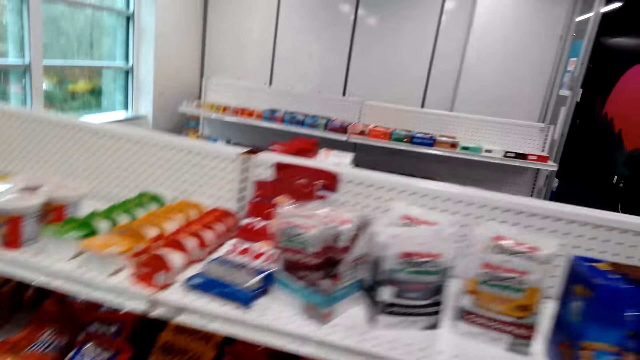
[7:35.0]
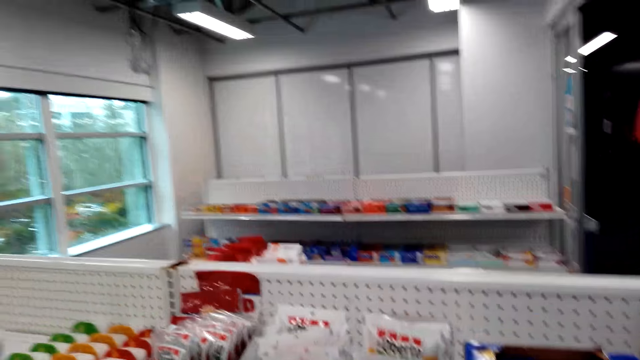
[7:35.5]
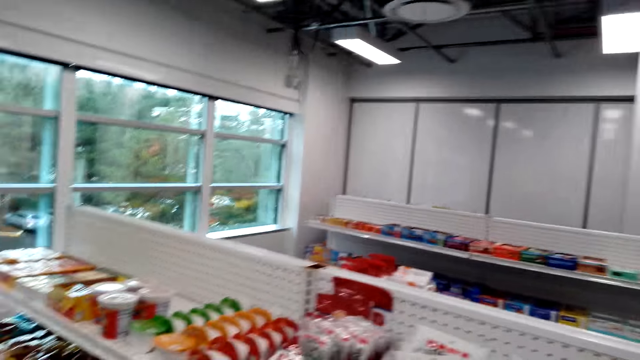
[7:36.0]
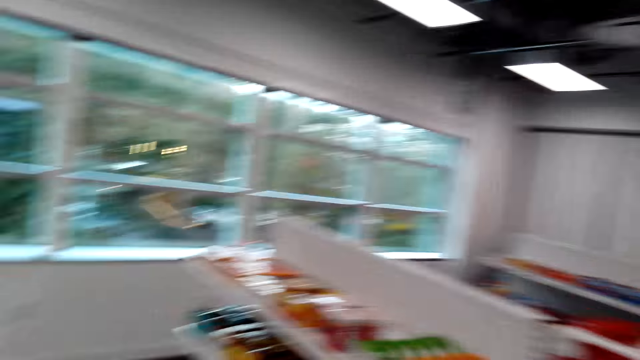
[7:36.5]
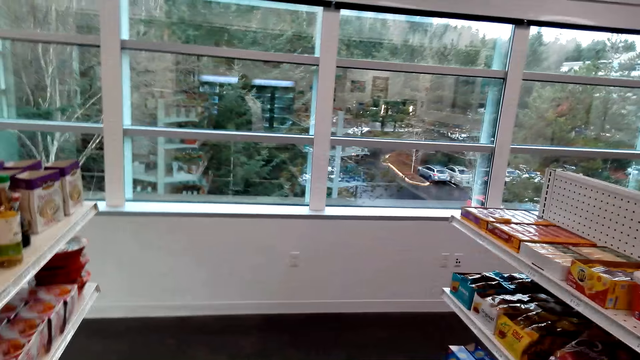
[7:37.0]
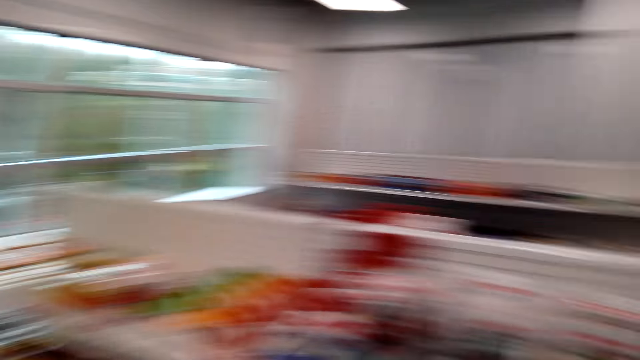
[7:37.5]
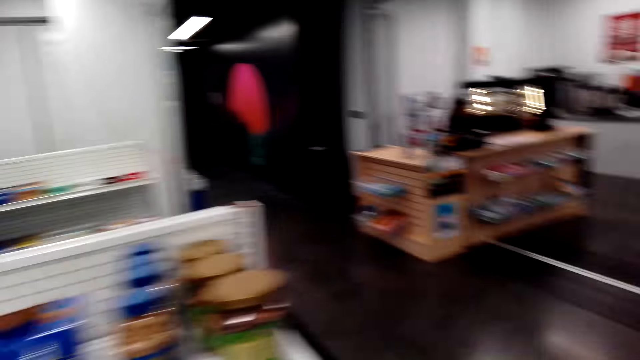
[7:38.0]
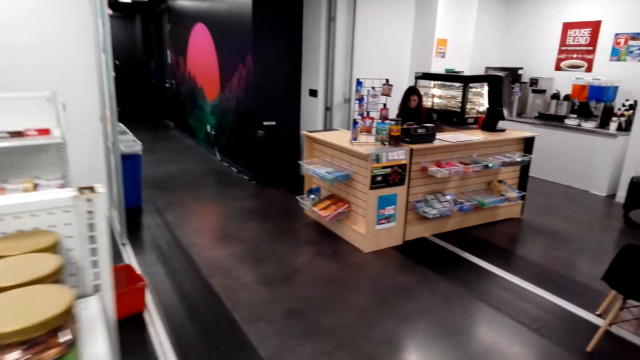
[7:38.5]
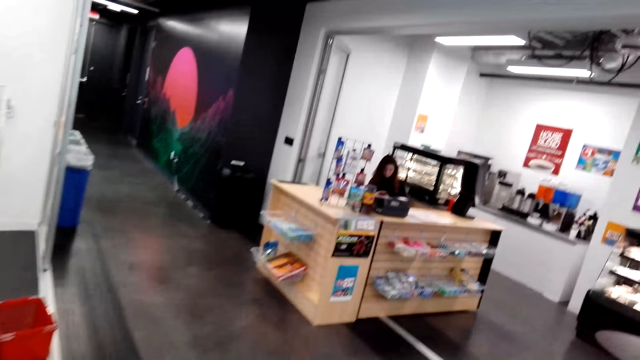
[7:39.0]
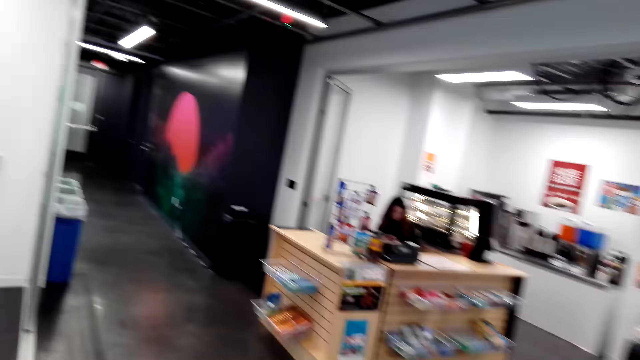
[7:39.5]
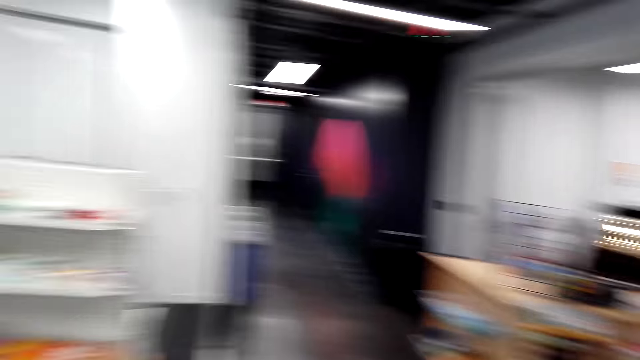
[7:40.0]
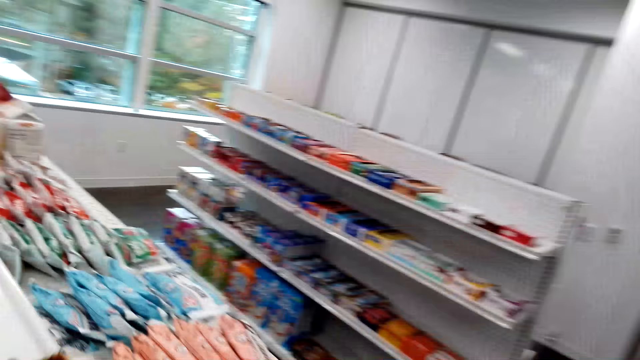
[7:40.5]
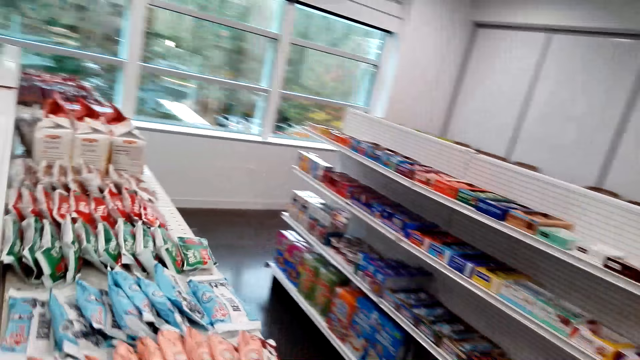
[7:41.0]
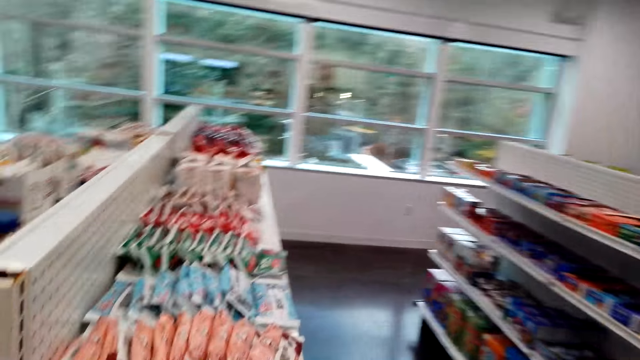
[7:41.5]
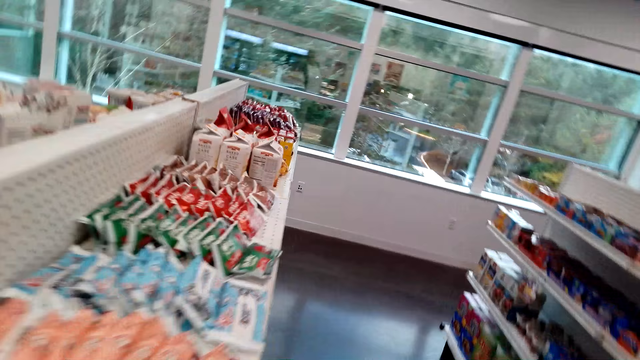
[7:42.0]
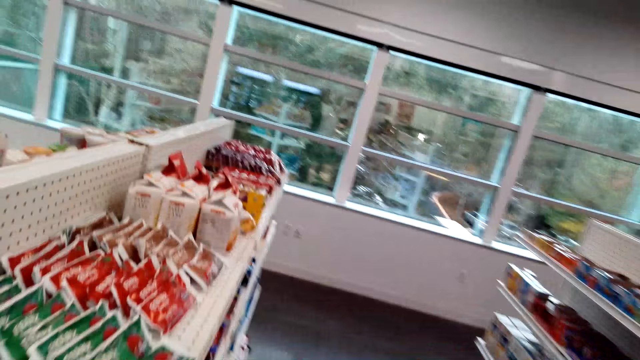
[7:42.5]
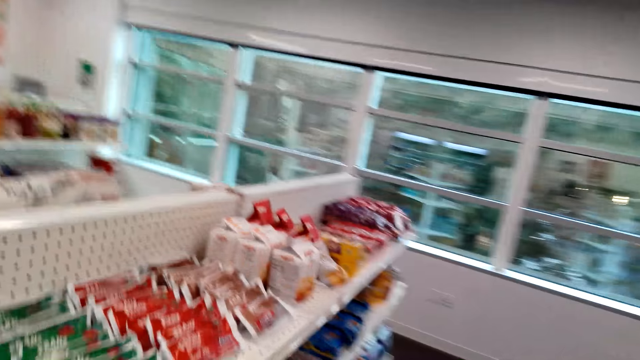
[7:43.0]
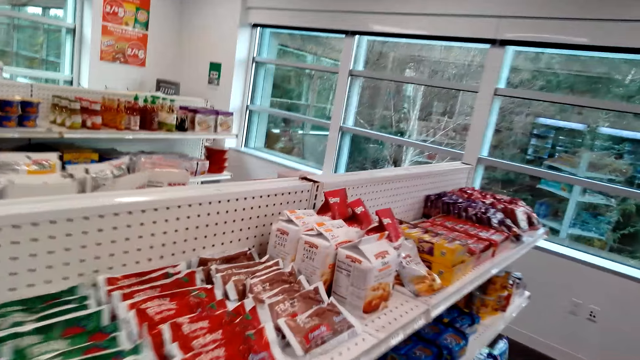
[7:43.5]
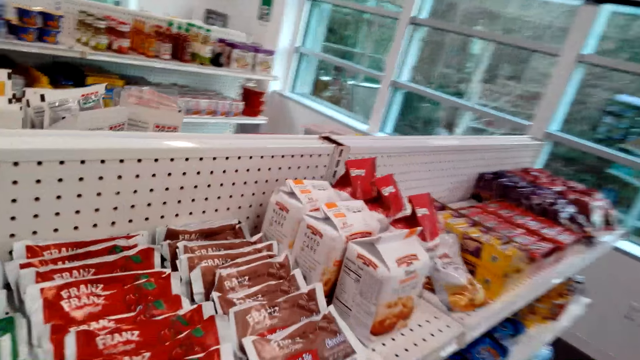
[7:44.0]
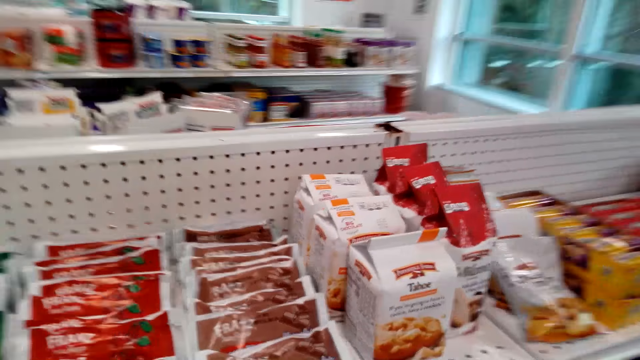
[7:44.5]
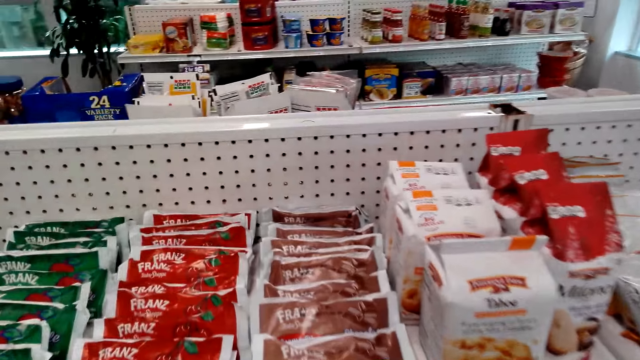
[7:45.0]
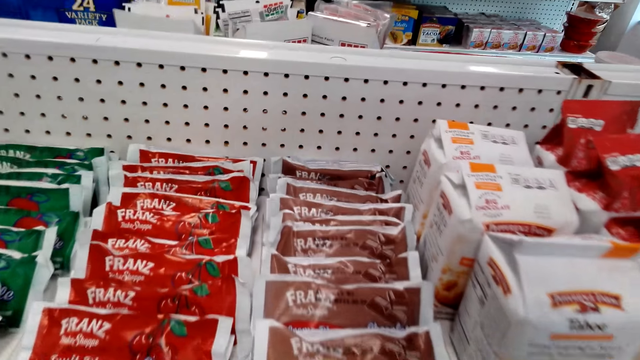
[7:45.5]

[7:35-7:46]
The camera wearer walks around. They walk. They look at the items on the shelves.

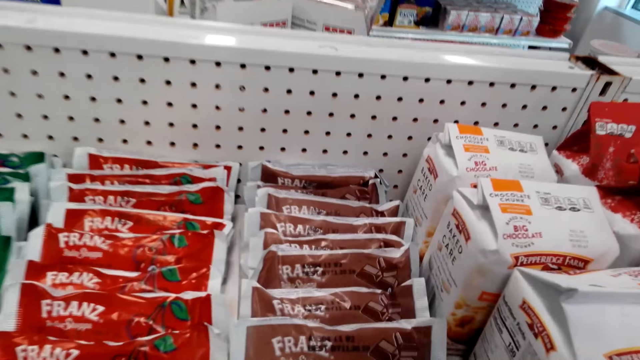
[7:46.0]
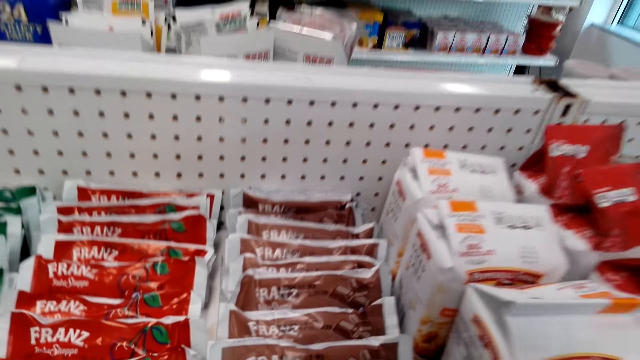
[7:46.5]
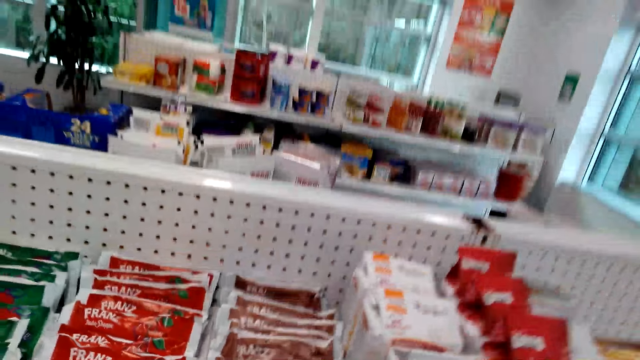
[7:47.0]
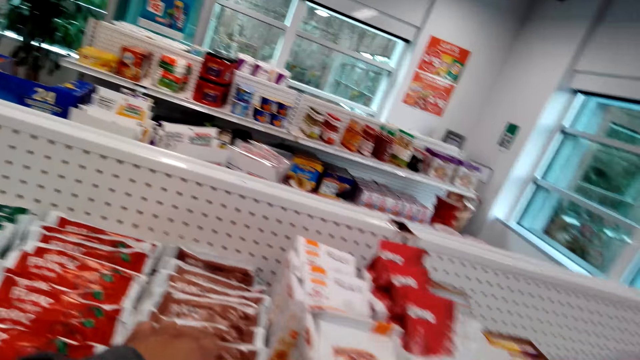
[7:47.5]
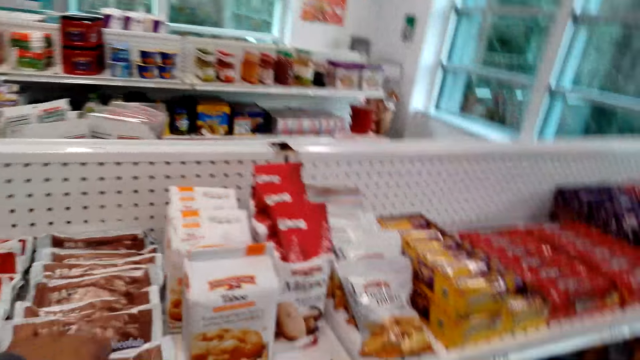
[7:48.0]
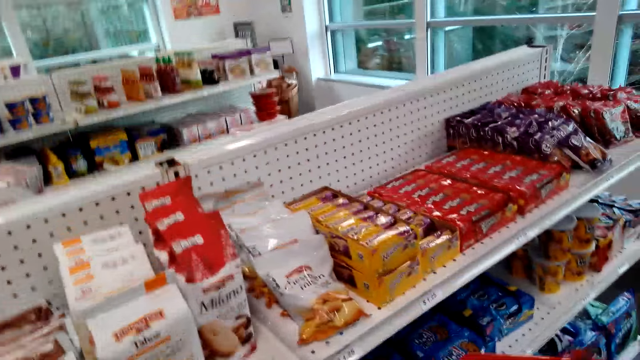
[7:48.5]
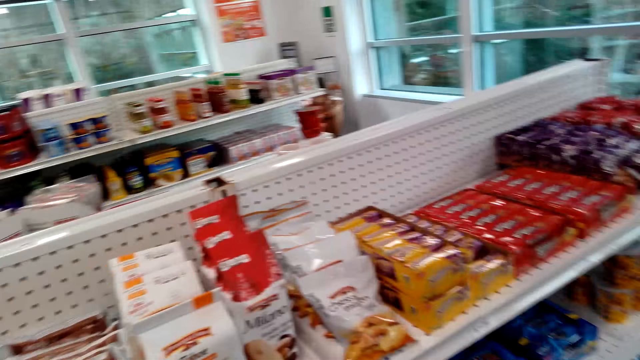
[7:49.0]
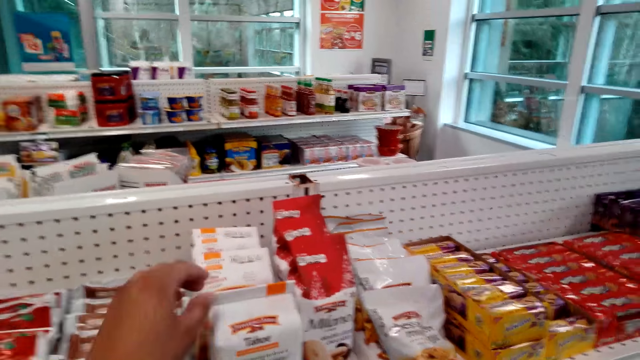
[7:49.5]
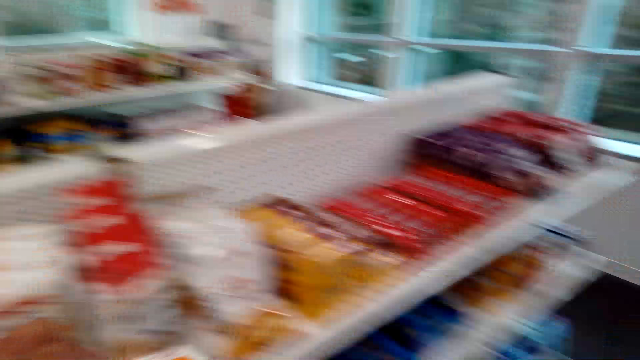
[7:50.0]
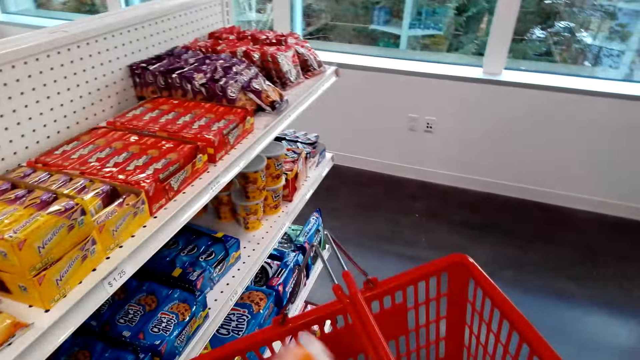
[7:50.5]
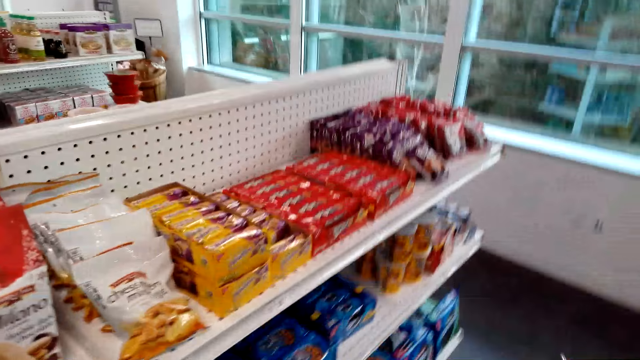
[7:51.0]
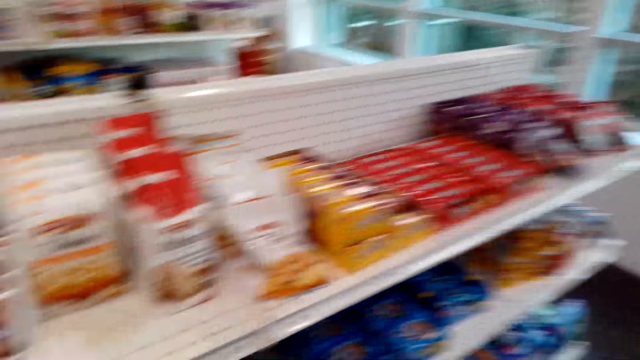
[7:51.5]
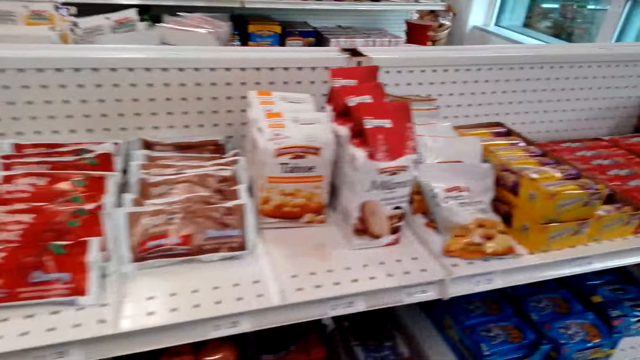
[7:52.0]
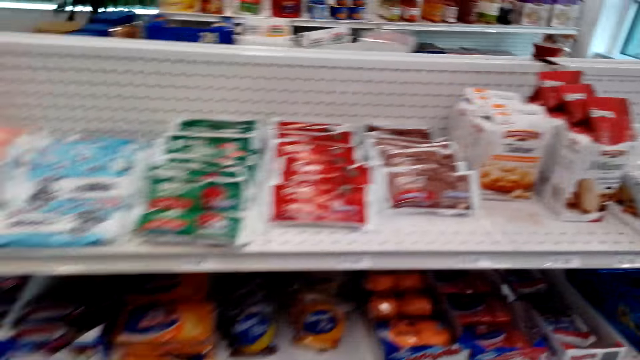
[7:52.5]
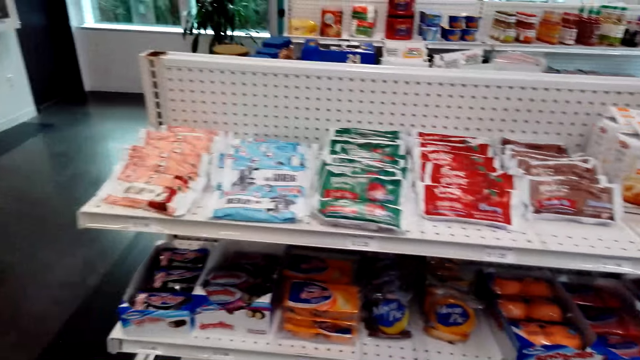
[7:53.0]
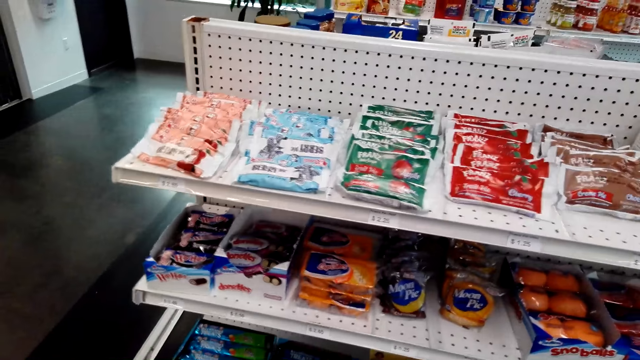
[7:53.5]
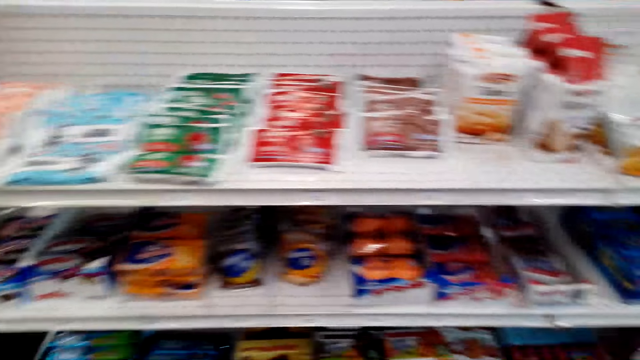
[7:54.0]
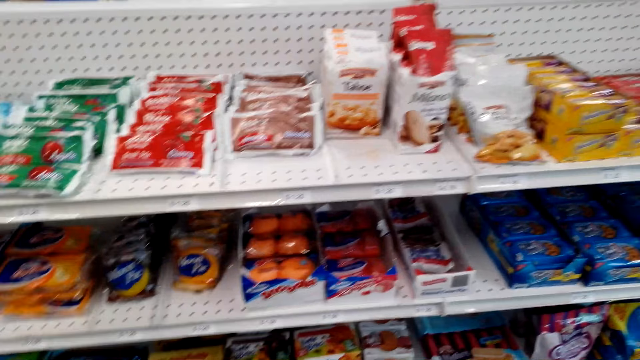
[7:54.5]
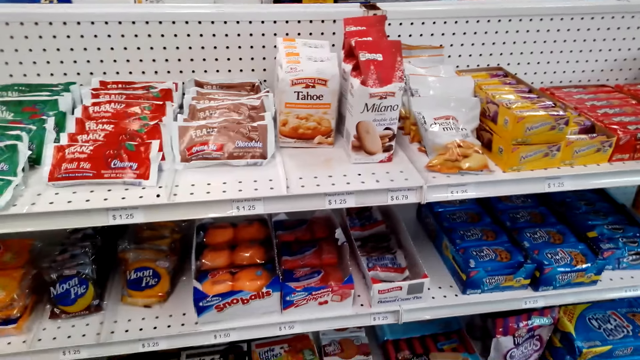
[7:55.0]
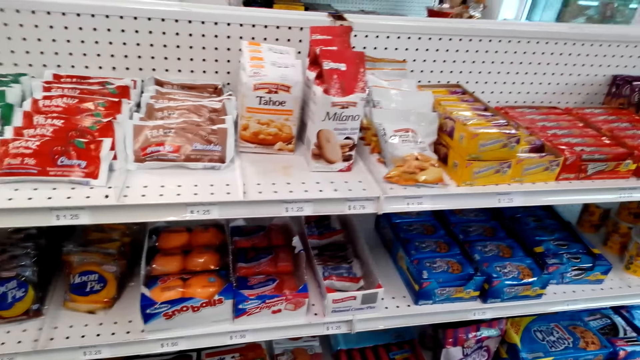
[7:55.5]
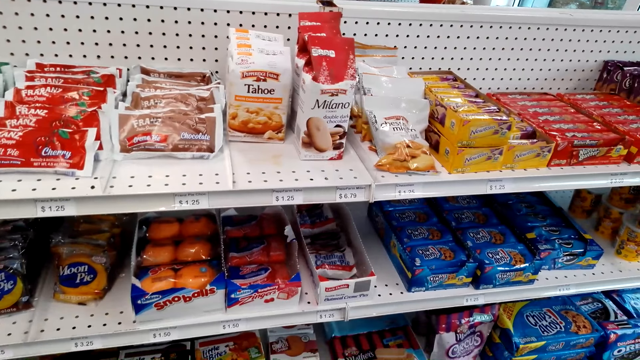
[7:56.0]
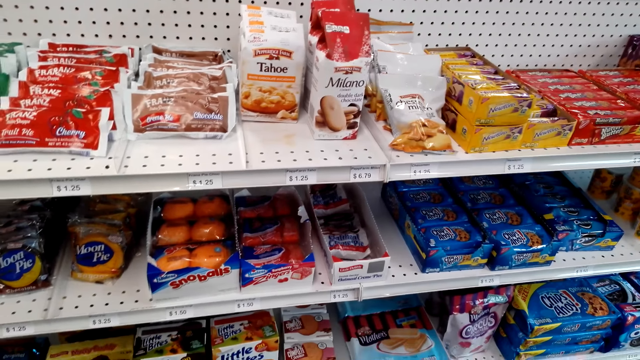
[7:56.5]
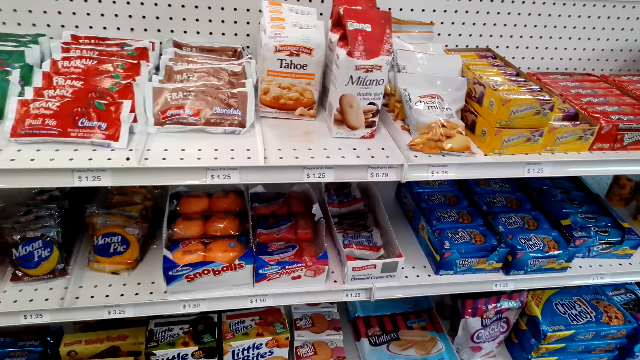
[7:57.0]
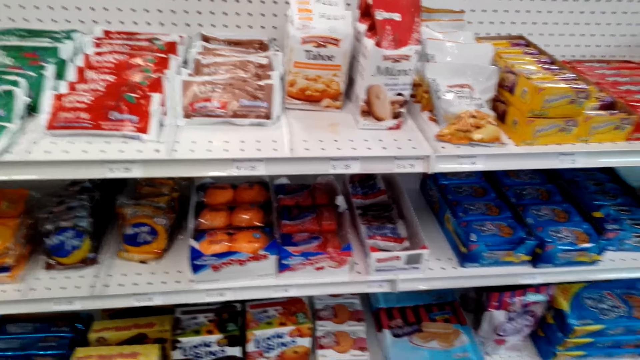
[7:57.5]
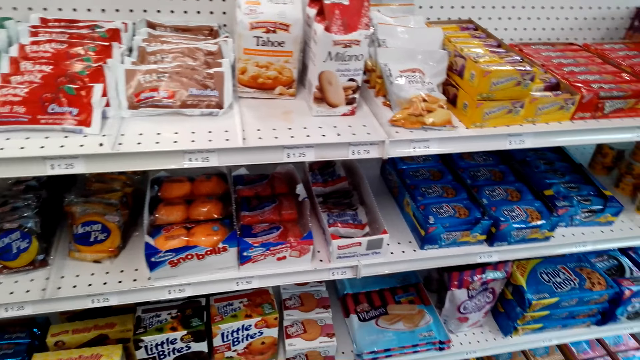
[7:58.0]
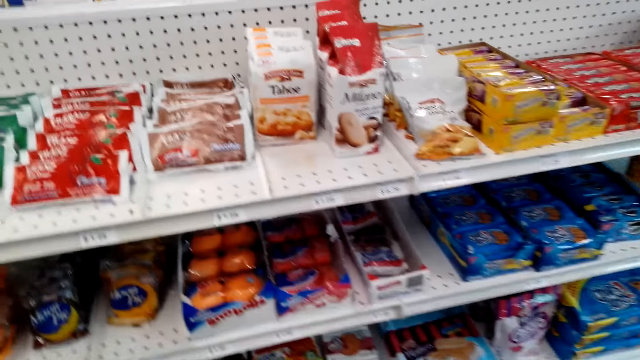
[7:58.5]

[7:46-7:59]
The camera wearer takes the Franz chocolate snacks. They take the cookies packet from the shelf. They drop the cookies packet in the basket. They look at the items on the shelves. They walk around. They walk around again.
